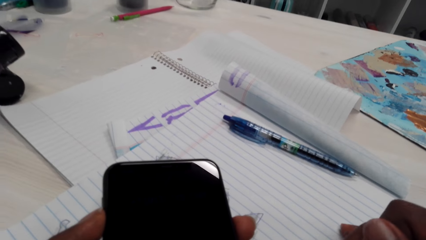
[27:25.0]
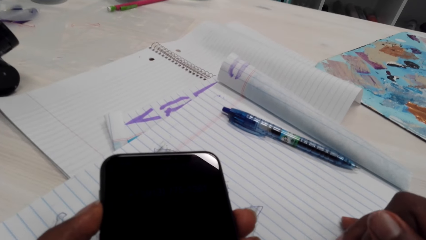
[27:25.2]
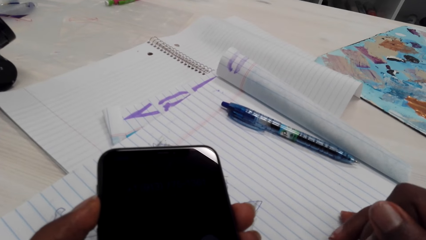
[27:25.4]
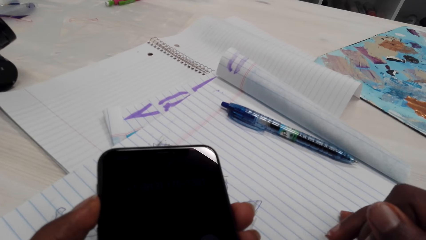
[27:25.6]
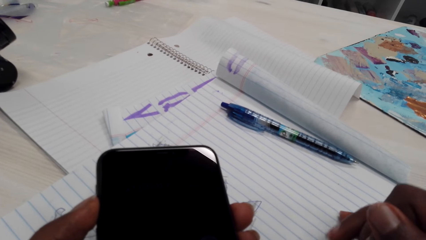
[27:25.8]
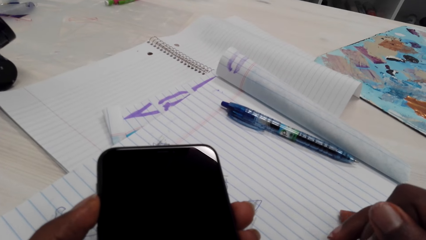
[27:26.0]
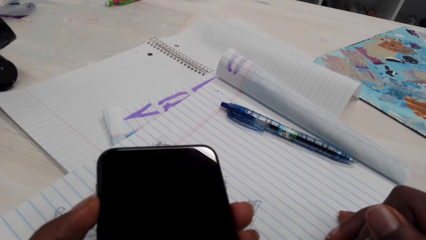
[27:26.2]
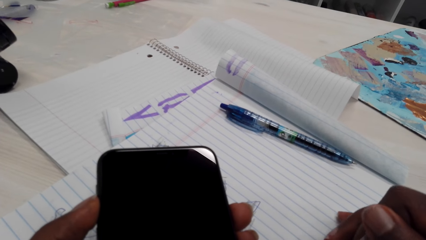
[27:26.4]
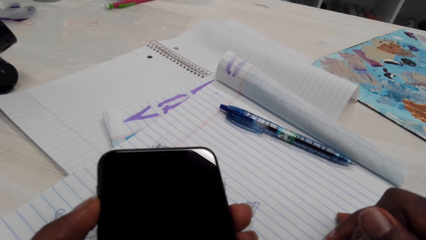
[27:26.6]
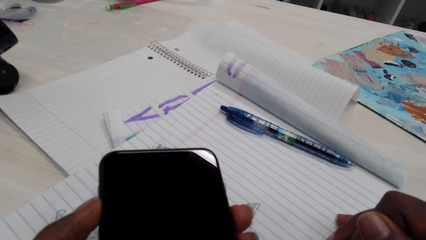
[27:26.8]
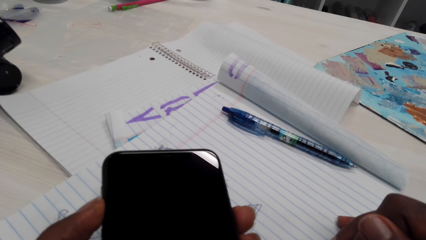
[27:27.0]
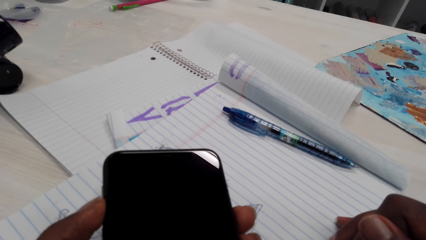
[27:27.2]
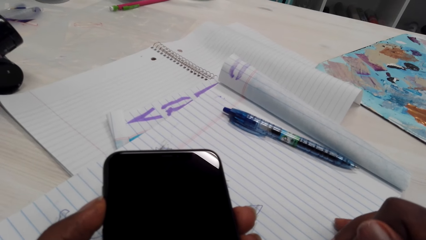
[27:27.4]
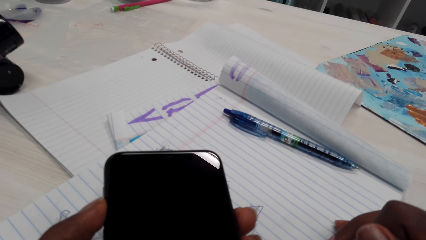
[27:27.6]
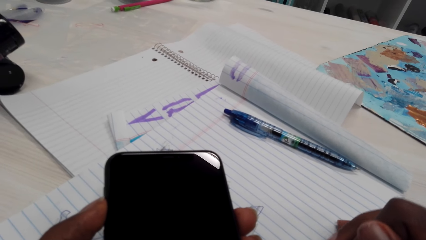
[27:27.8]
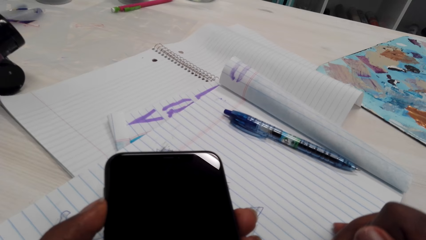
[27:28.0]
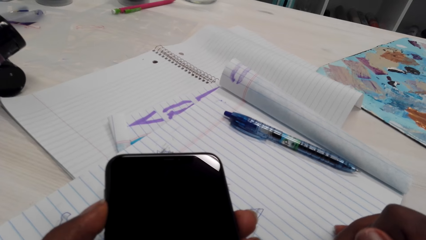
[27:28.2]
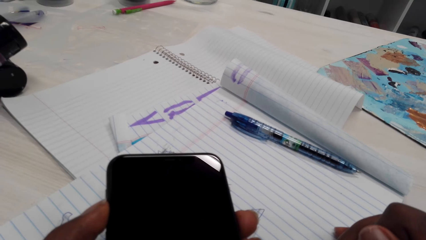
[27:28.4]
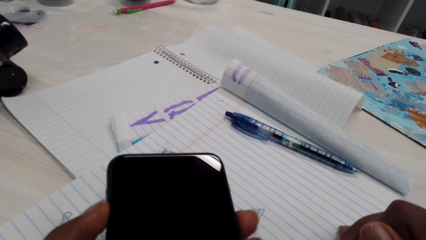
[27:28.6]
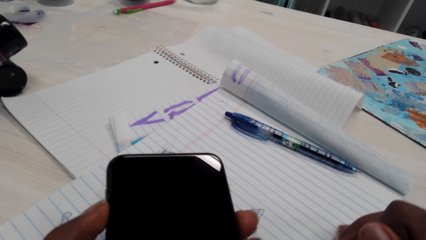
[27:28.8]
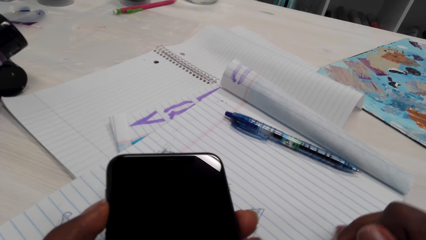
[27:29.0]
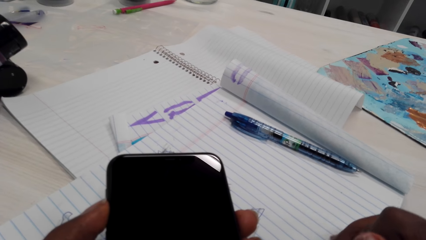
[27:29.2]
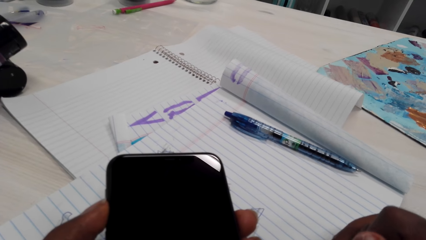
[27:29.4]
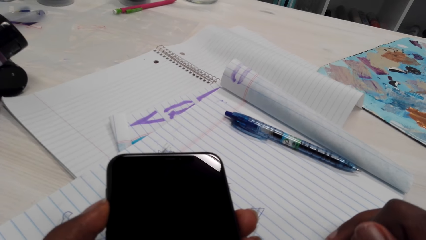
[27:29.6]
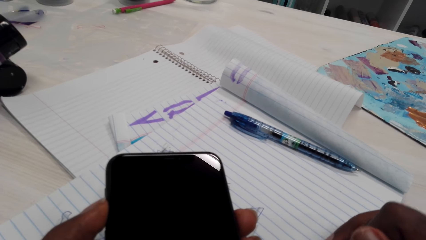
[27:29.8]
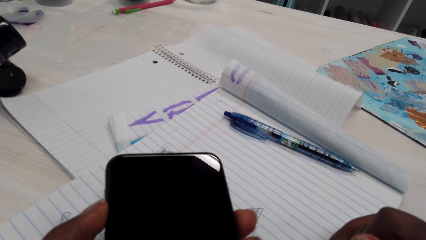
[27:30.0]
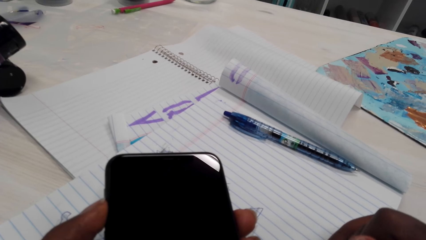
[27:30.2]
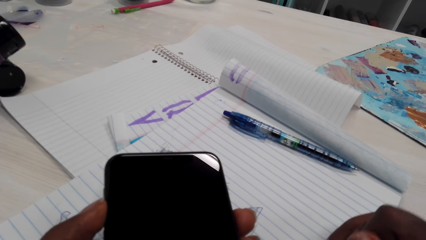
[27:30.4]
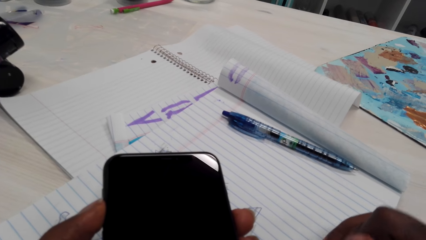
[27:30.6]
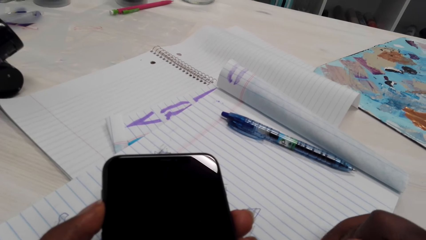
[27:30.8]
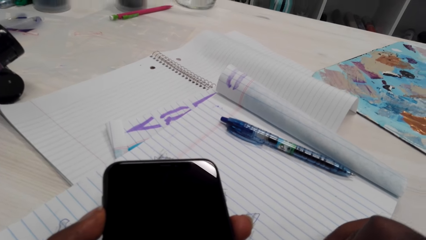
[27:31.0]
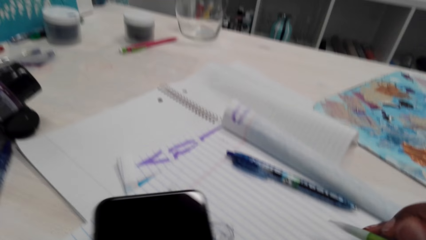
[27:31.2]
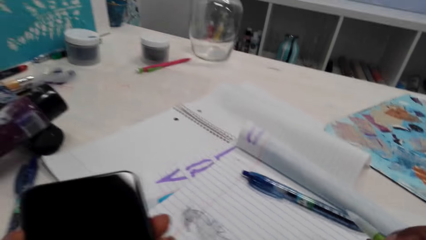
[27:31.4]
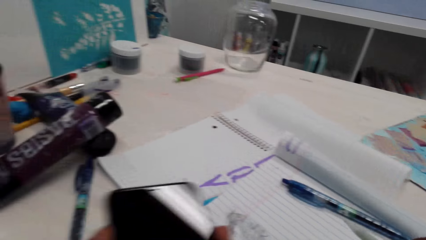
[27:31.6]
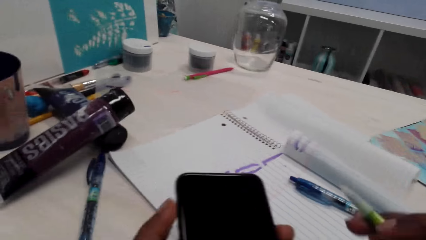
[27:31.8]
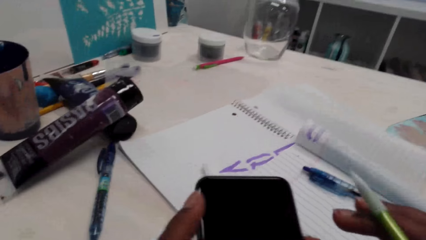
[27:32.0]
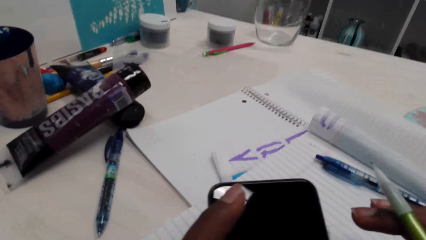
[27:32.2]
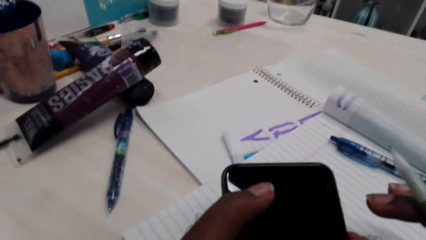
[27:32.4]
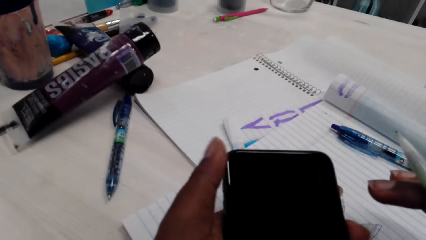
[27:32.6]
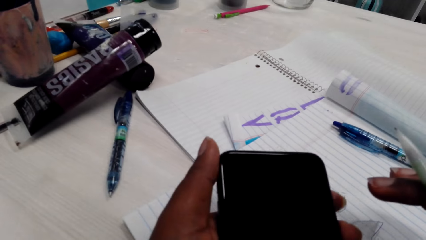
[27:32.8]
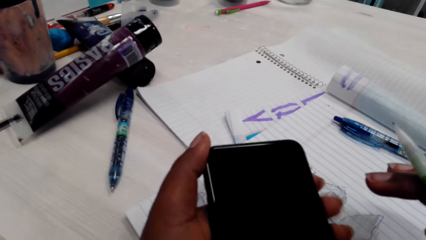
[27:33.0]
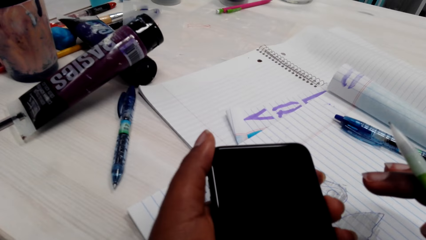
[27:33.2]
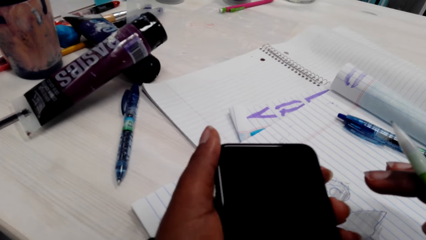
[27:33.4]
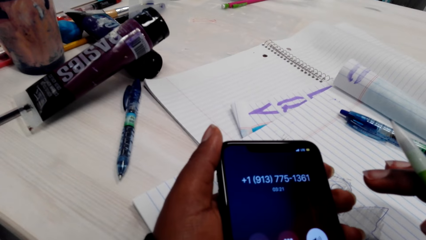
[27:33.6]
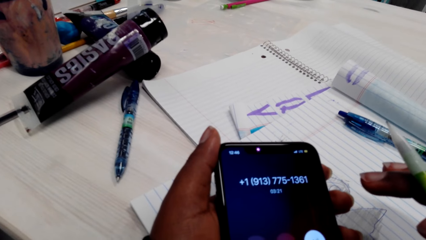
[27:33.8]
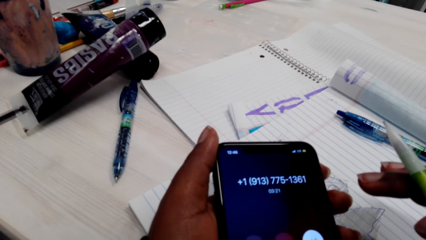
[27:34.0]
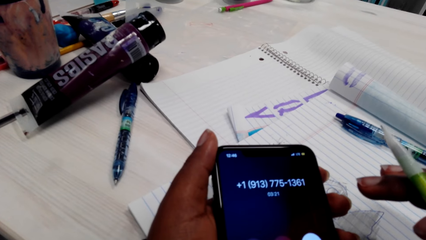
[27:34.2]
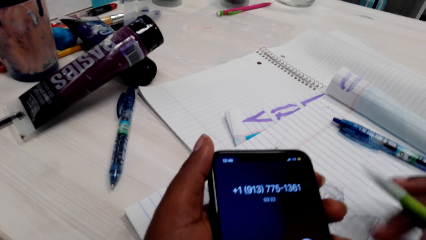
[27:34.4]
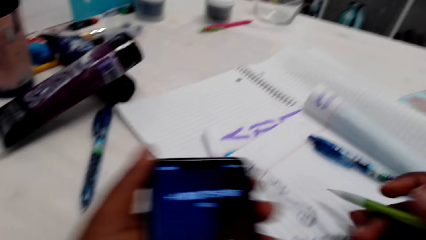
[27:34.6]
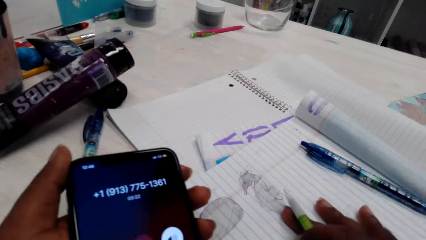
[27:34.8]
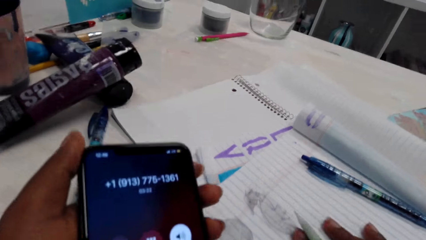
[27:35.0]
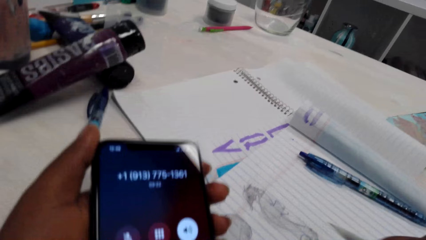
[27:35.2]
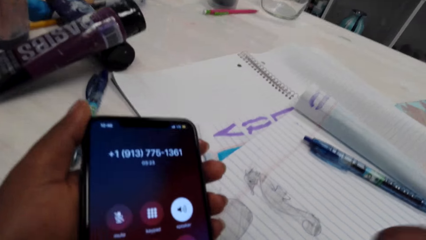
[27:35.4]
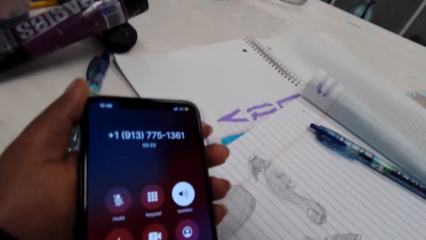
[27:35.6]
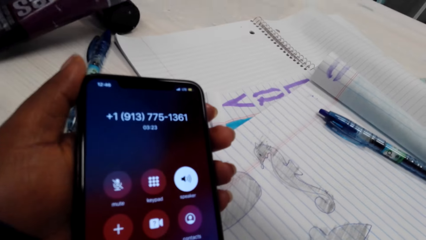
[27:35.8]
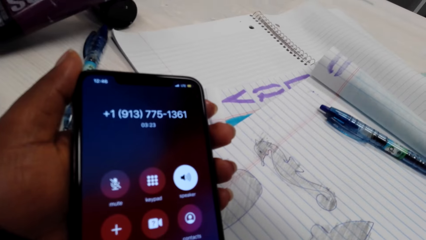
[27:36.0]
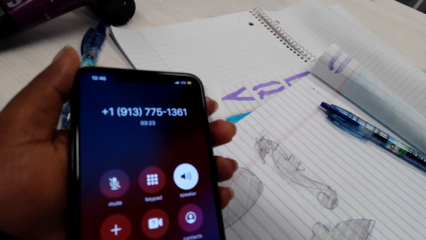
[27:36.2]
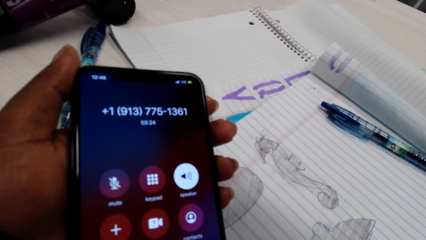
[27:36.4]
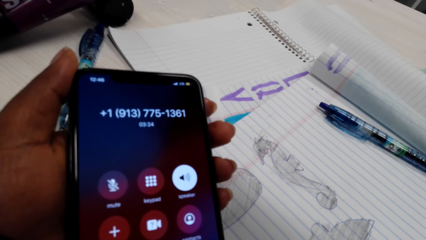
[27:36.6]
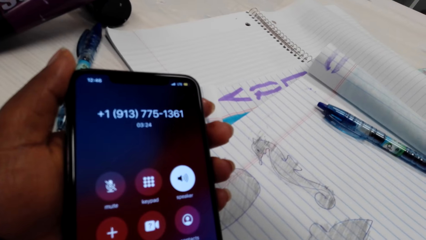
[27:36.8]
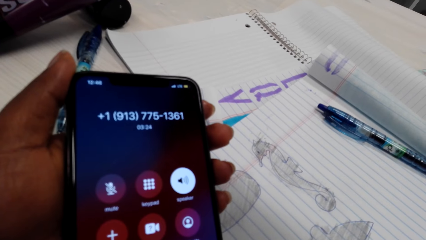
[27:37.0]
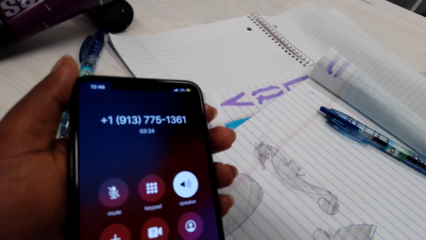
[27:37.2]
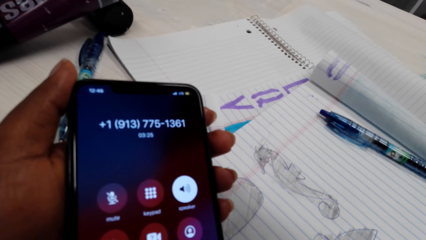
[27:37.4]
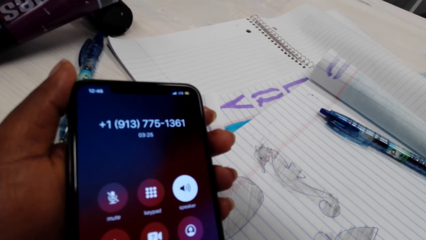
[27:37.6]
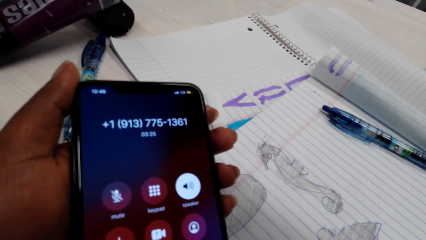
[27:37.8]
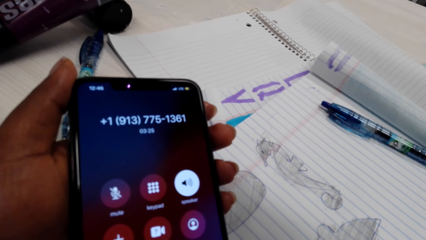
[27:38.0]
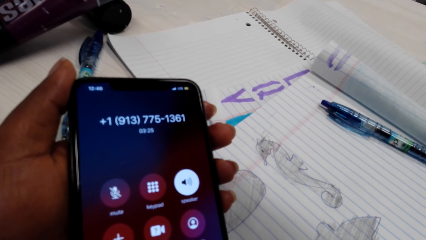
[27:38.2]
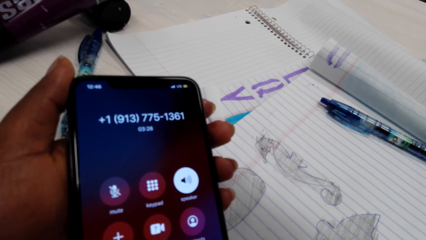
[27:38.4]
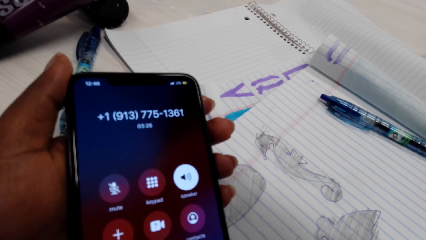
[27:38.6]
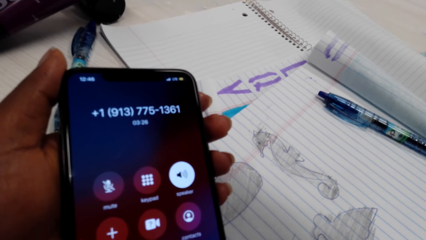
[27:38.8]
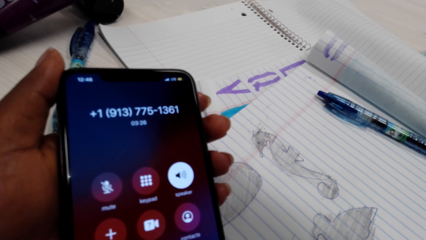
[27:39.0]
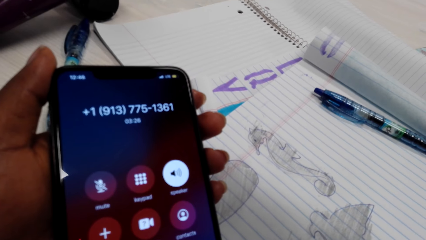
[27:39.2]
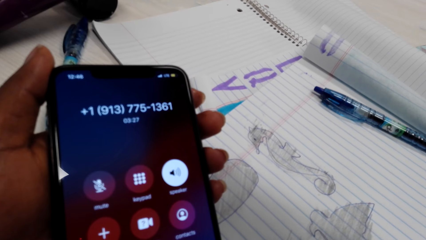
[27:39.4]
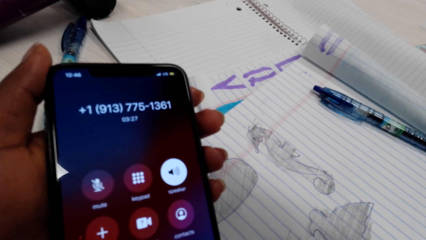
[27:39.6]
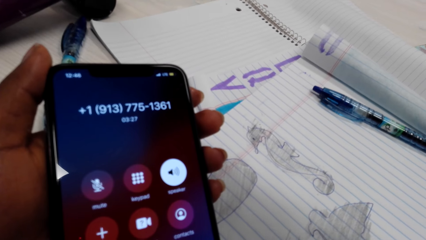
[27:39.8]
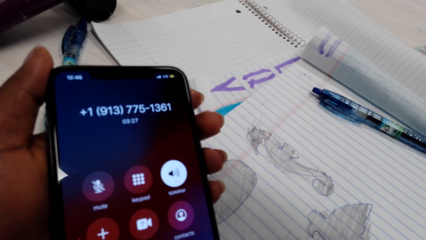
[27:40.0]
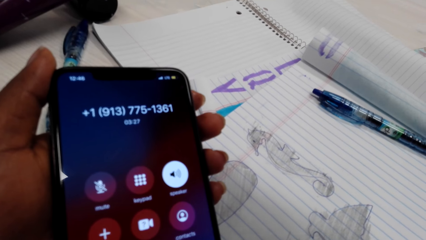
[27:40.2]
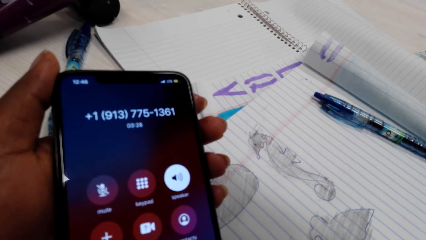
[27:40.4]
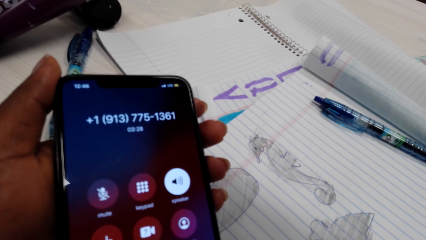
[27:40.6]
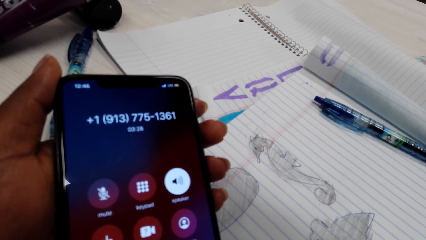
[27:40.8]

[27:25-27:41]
The camera wearer adjusts the phone. They operate the phone. They adjust the book.
